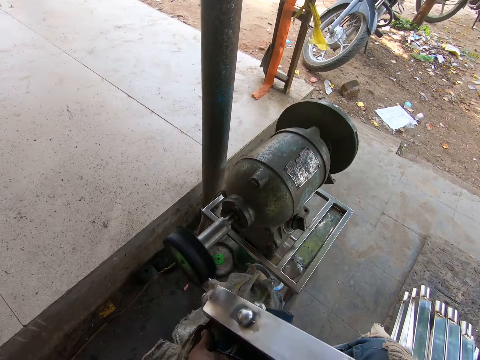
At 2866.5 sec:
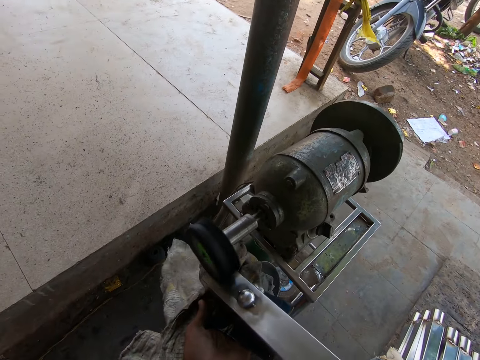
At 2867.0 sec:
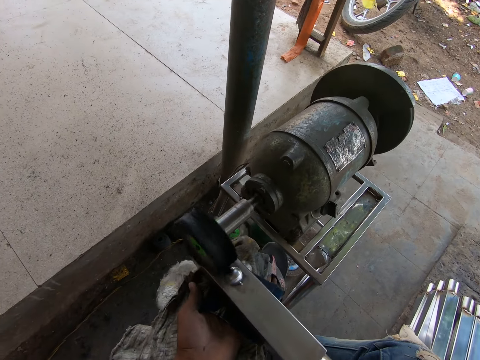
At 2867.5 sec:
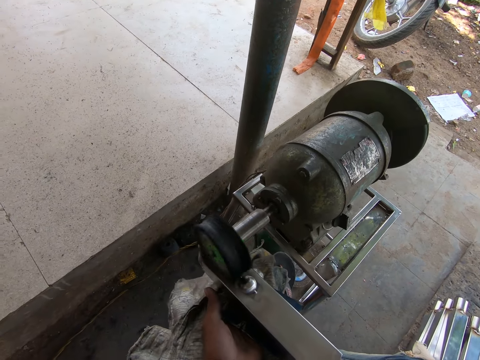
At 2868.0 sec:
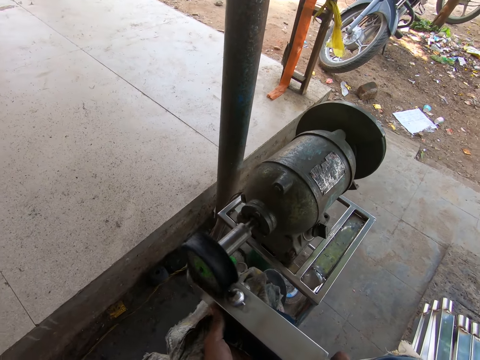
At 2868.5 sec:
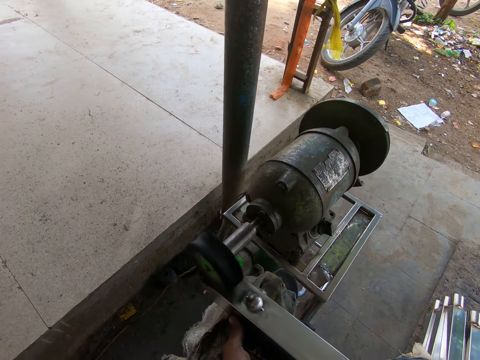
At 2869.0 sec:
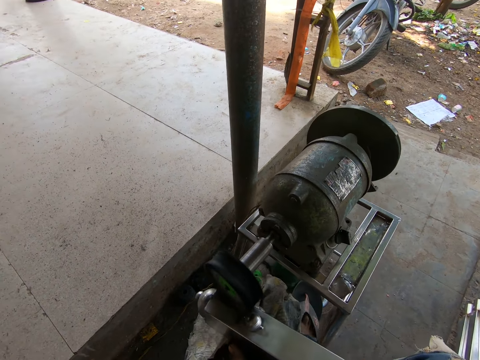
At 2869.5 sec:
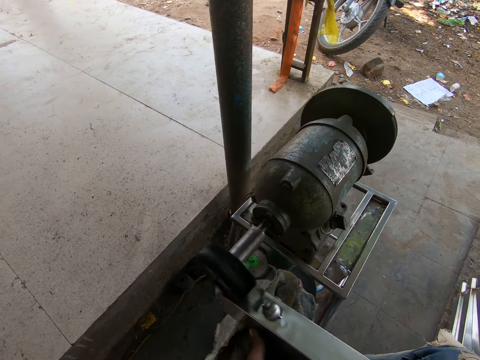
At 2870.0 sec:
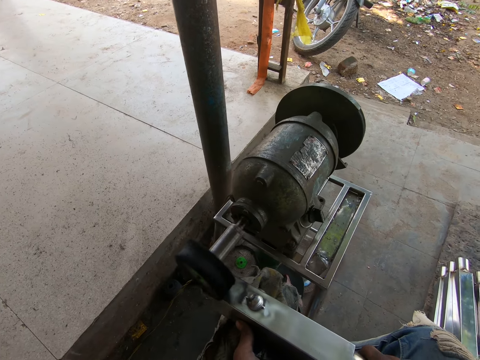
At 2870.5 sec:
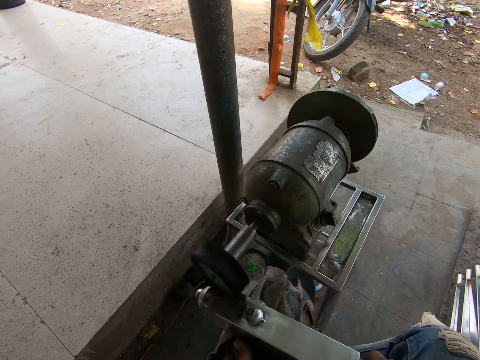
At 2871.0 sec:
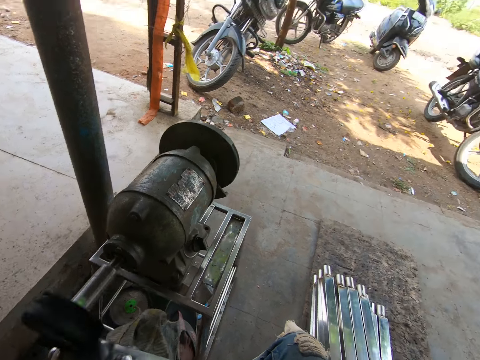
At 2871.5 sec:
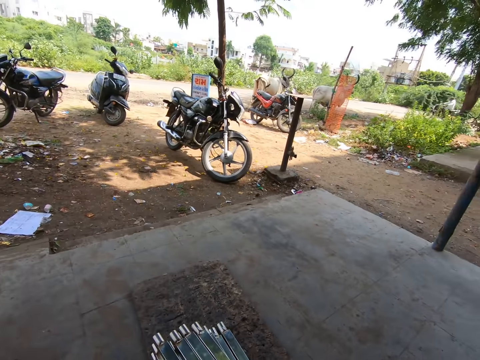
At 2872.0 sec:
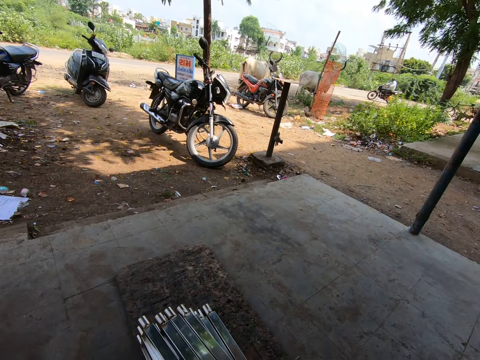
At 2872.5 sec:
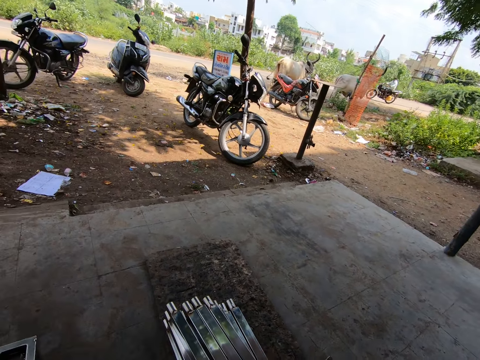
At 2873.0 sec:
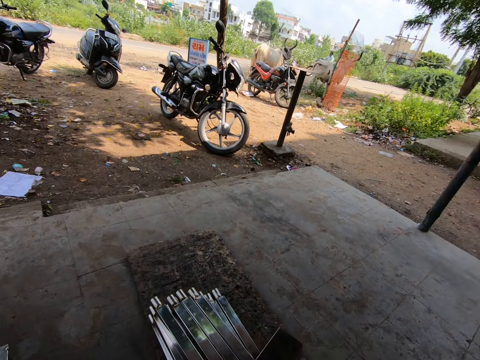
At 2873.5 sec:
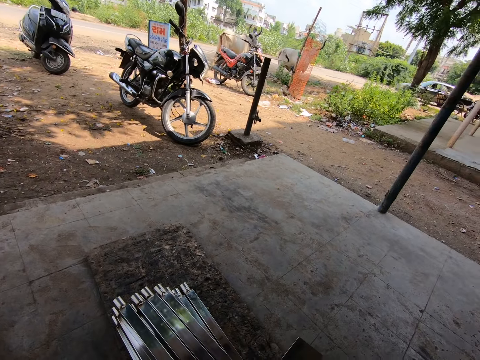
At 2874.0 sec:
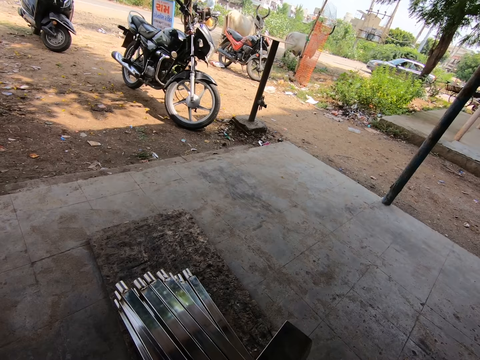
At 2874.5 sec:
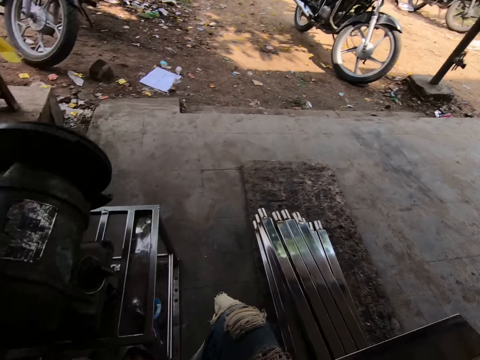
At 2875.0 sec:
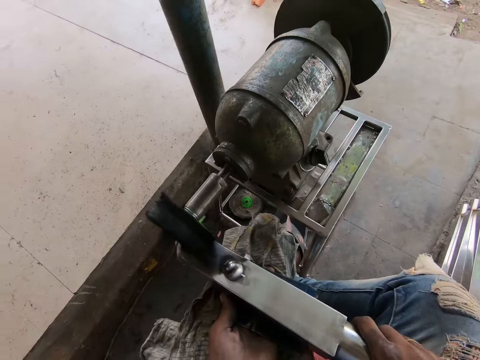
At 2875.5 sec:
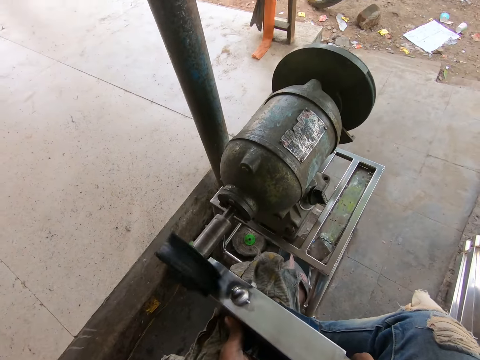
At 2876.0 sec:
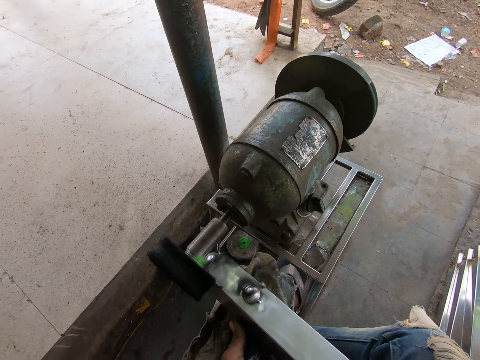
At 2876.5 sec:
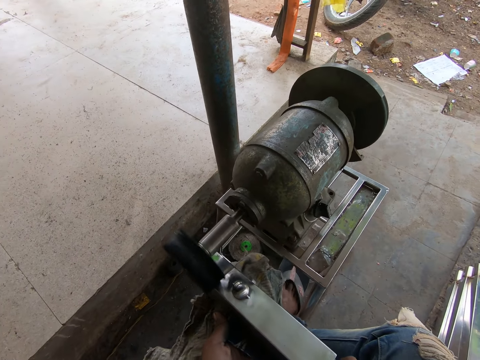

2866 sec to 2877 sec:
The camera wearer polishes the metal piece in both hands with the buffing wheel or metal sander. They look around. They smoothen the metal with the metal sander.

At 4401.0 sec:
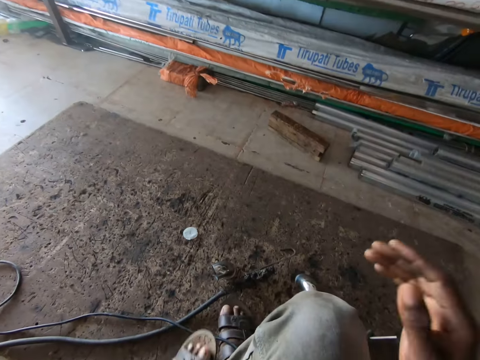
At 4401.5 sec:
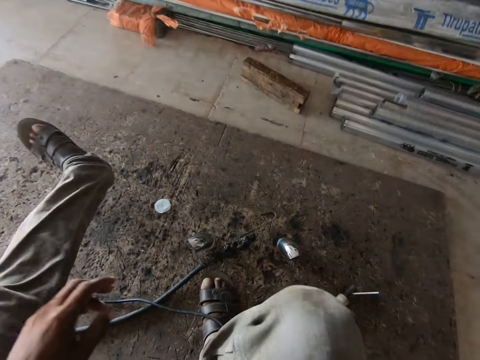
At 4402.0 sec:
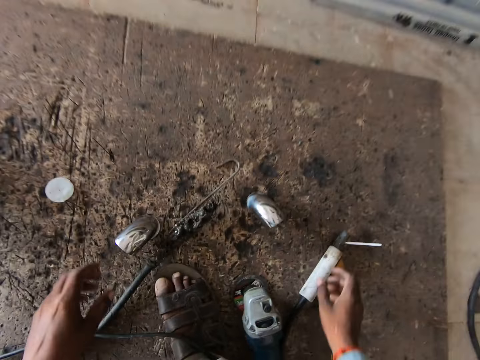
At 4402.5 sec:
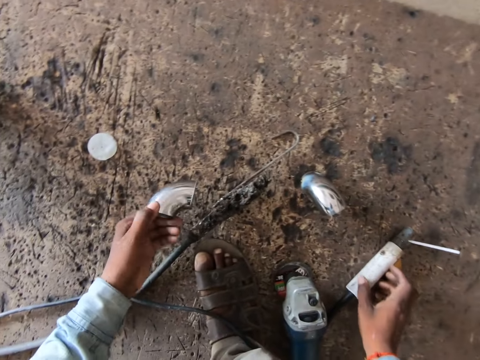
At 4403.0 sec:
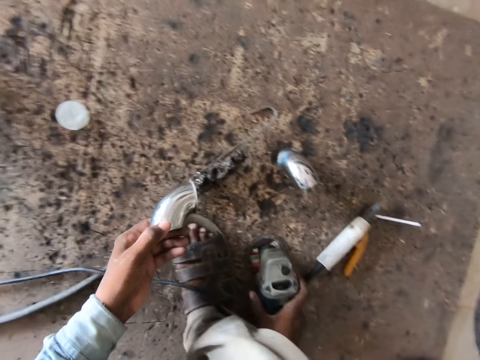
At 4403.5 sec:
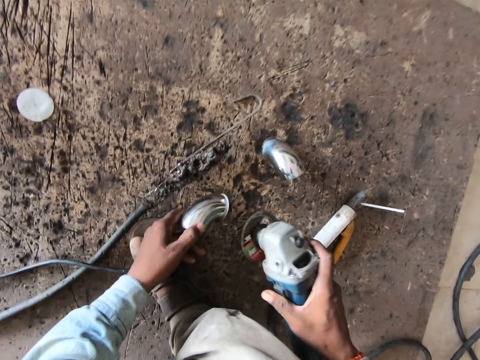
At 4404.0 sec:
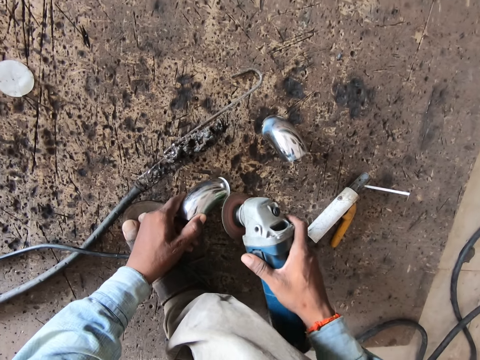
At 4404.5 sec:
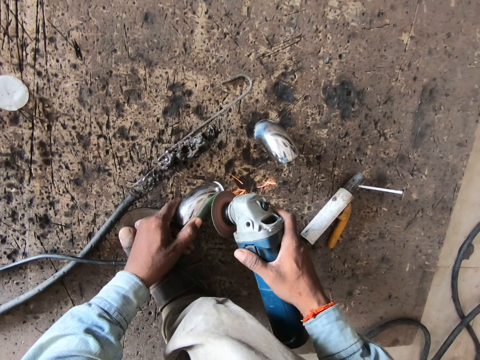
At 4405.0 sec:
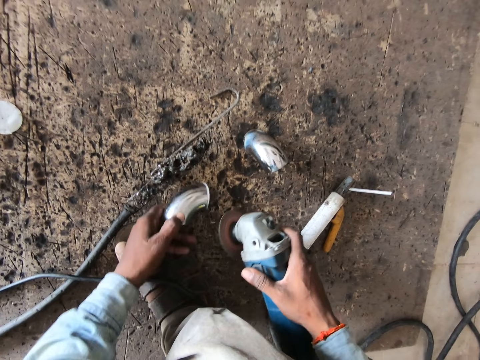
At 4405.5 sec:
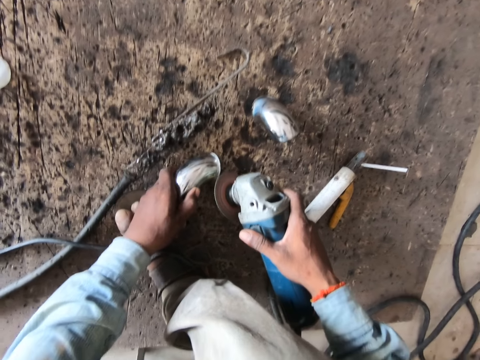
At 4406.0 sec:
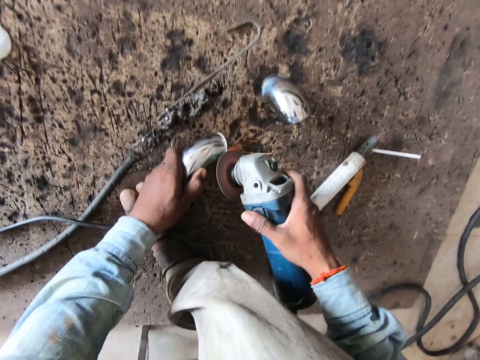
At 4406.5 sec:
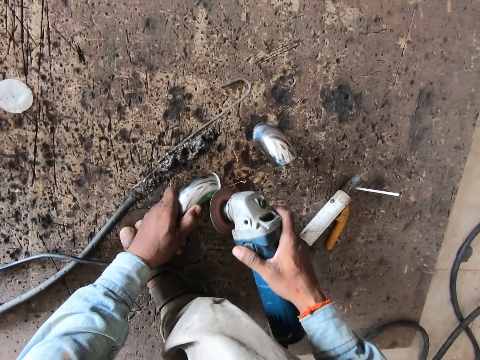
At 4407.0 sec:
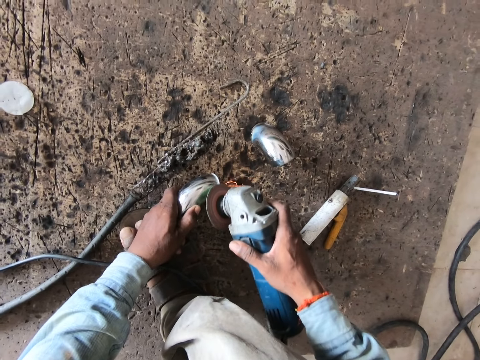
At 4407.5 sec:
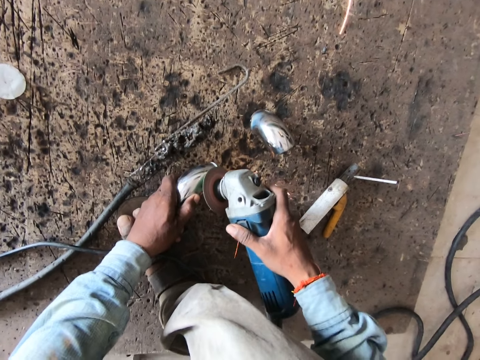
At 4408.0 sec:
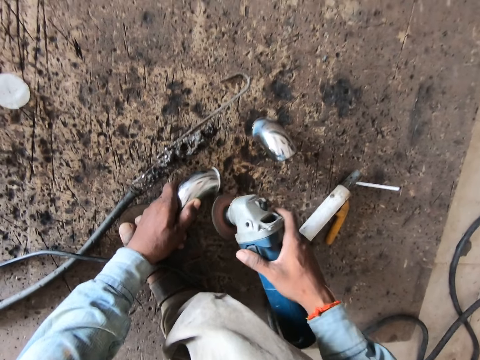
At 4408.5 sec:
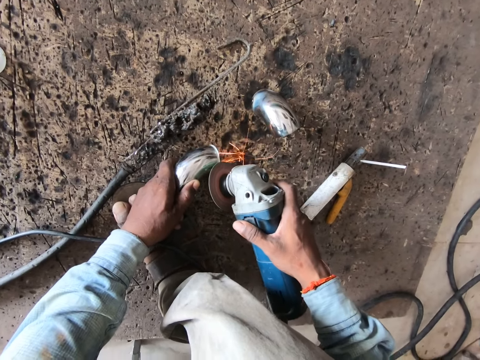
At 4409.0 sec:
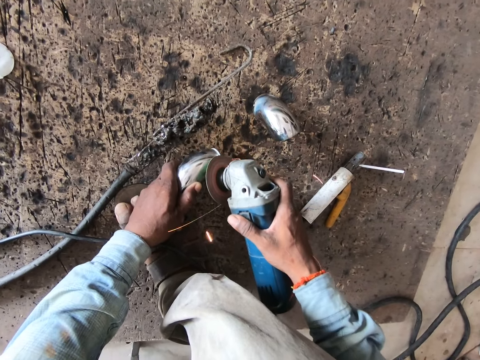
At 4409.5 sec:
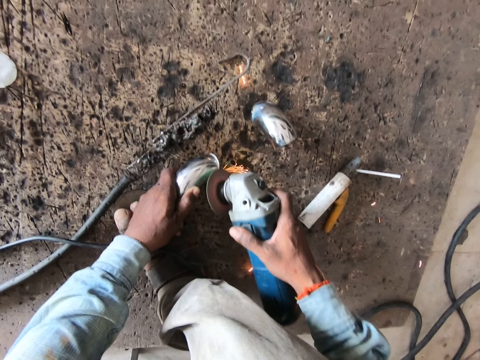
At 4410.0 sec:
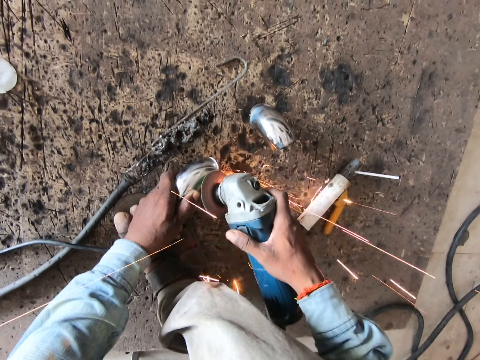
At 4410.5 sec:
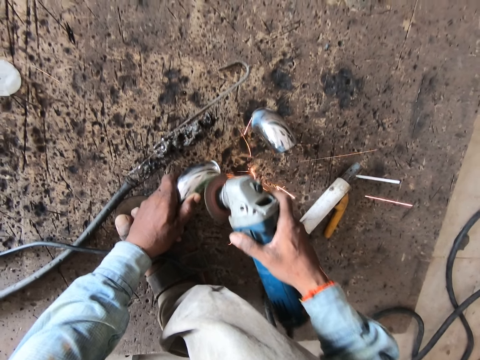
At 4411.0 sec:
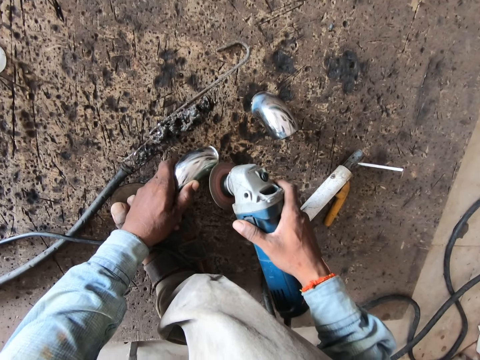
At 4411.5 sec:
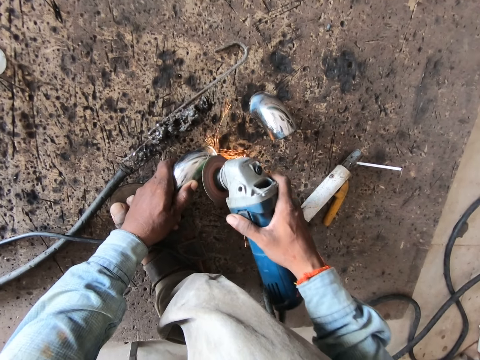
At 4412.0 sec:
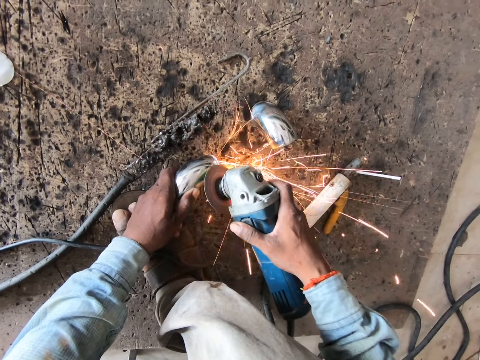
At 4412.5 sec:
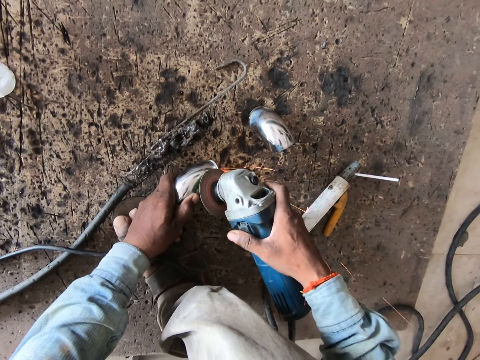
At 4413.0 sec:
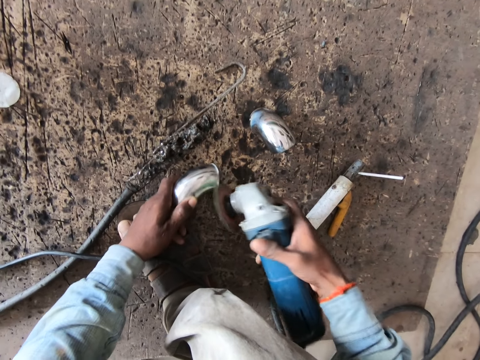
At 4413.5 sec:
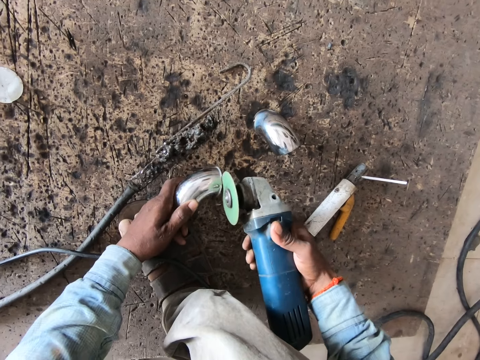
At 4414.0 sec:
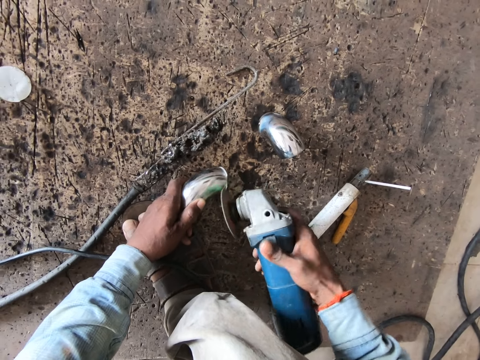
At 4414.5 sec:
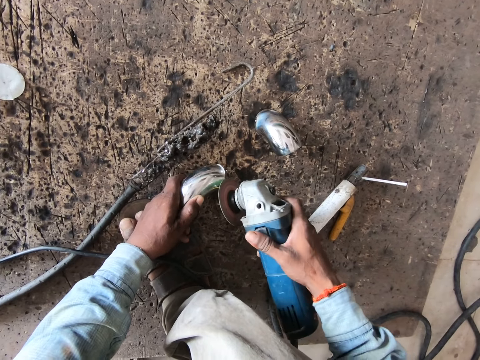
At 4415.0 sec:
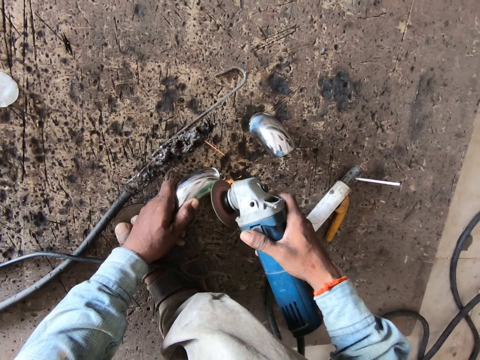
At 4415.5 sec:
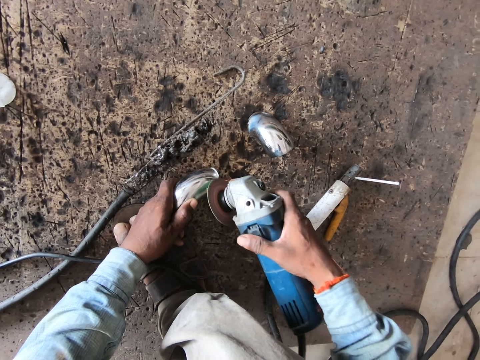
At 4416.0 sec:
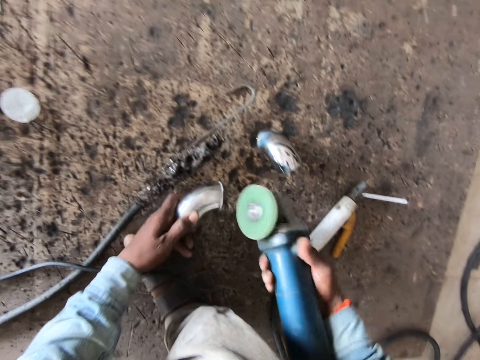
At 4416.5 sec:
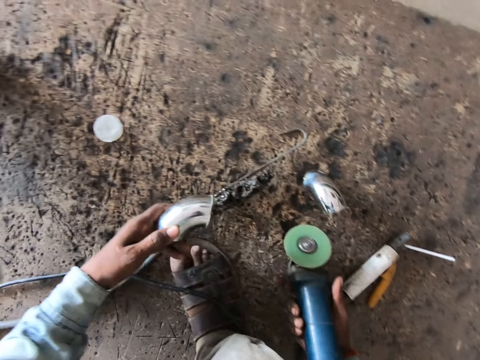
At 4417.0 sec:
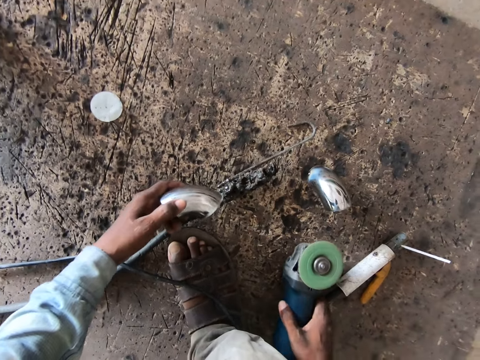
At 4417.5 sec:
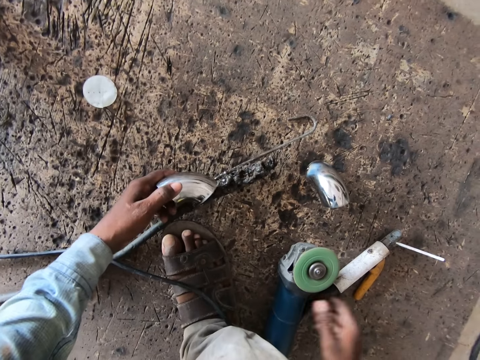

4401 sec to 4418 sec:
The camera wearer picks up a steel elbow from the floor with his left hand. He touches a welder machine. He picks up an angle grinder from the floor with his right hand. He checks the steel elbow. He holds down the steel elbow on the floor with his left hand. He places the steel elbow on the floor. He operates the angle grinder with his right hand. He grinds the steel elbow with the angle grinder in his right hand. He lifts the steel elbow from the floor with his left hand. He checks the steel elbow. He places the steel elbow on a welding torch with his left hand. He places the angle grinder on the floor.
